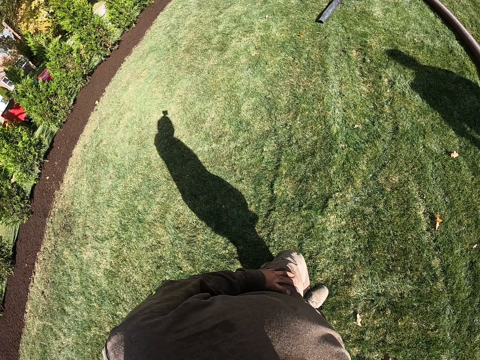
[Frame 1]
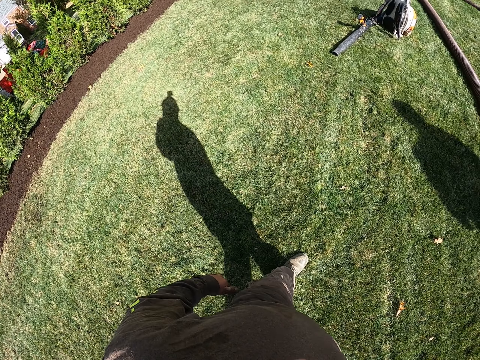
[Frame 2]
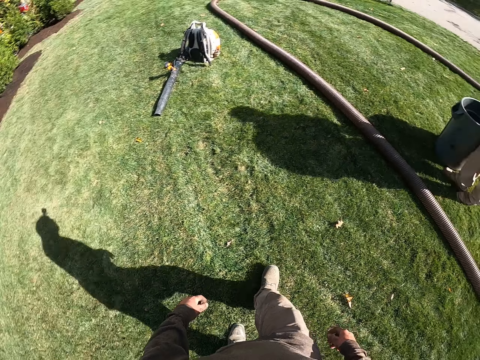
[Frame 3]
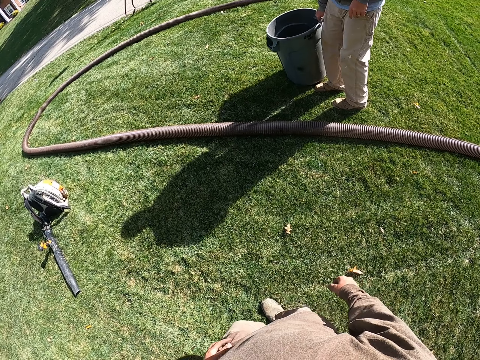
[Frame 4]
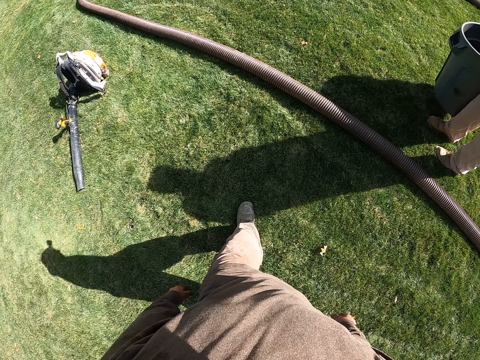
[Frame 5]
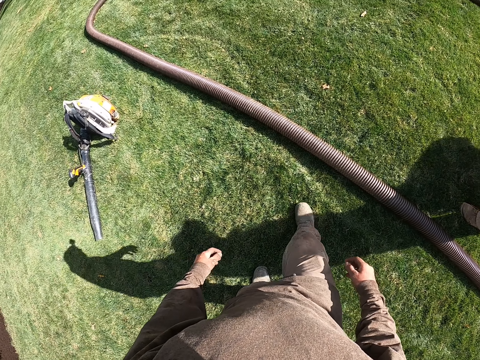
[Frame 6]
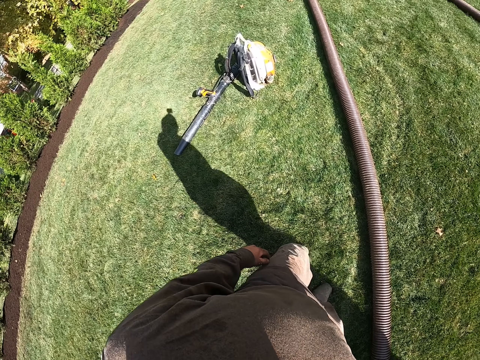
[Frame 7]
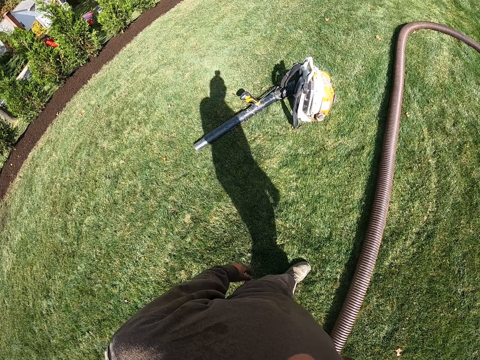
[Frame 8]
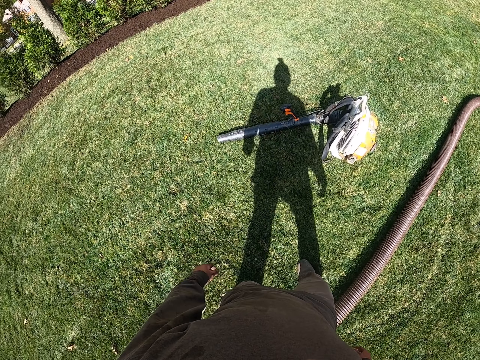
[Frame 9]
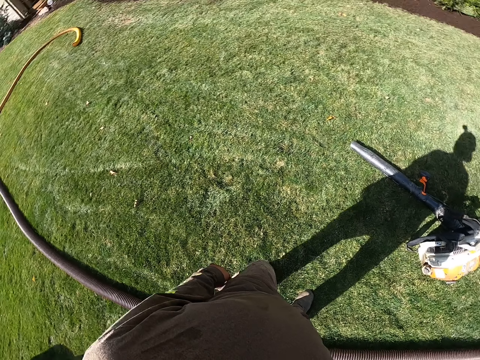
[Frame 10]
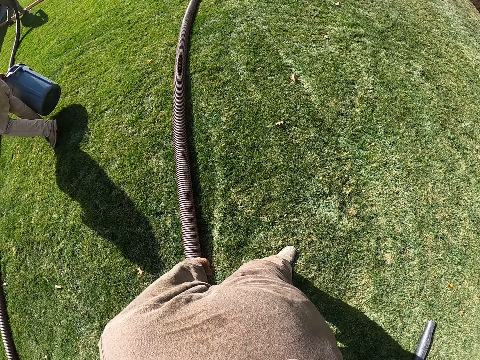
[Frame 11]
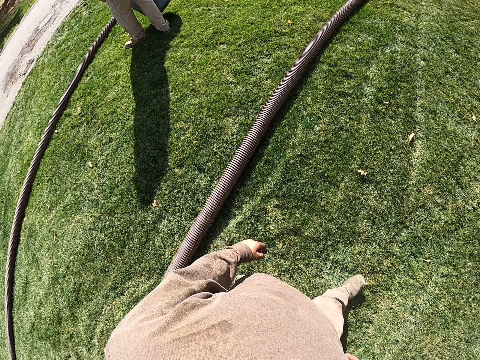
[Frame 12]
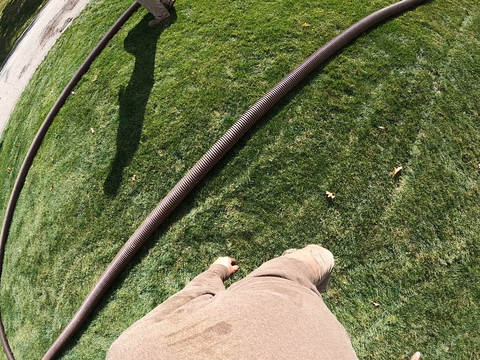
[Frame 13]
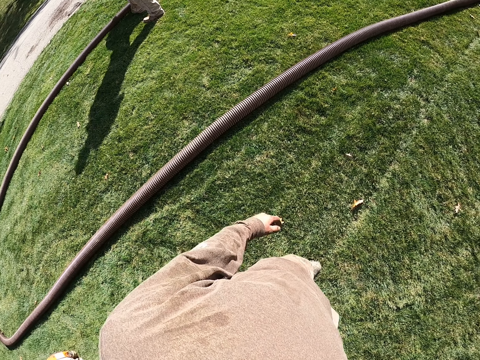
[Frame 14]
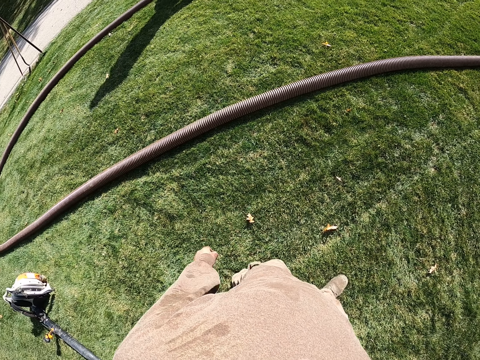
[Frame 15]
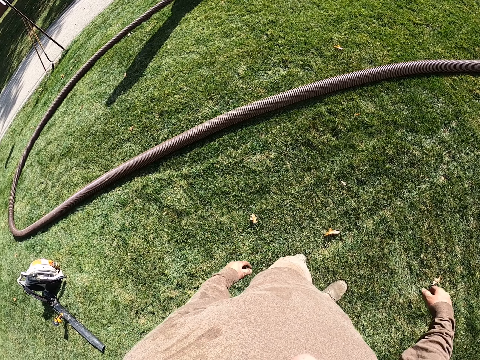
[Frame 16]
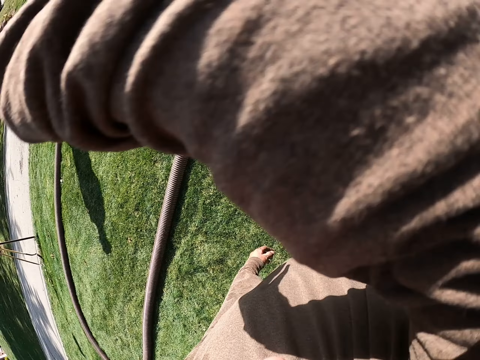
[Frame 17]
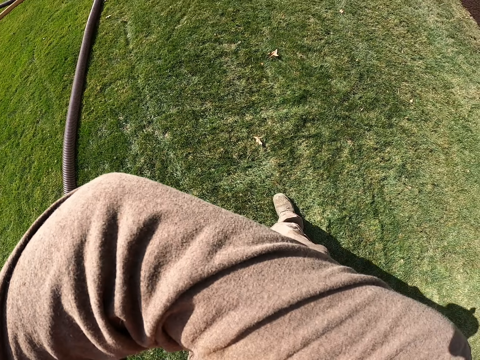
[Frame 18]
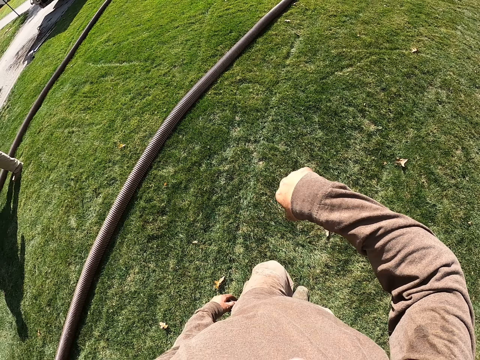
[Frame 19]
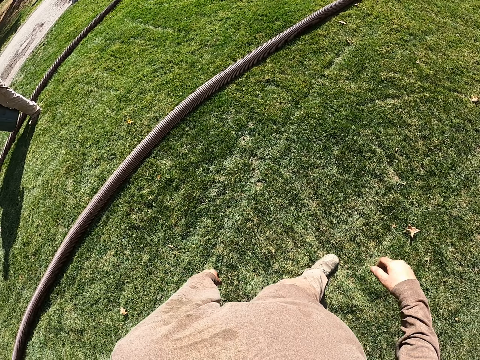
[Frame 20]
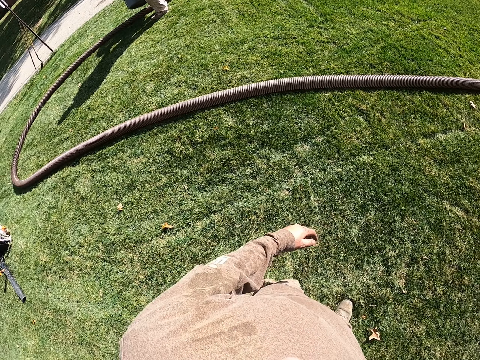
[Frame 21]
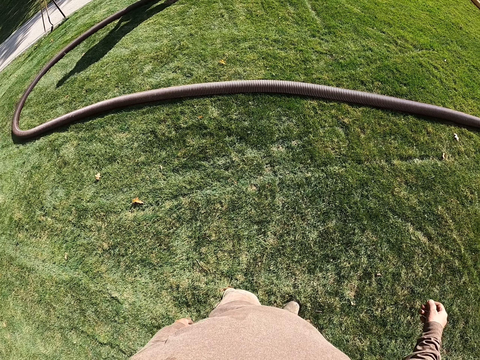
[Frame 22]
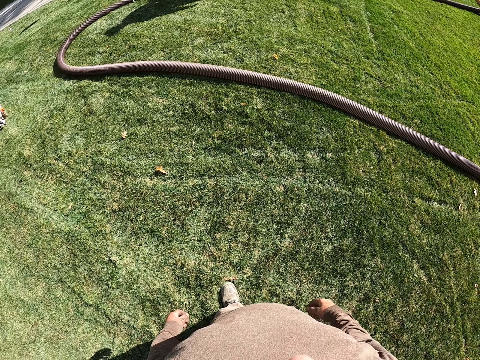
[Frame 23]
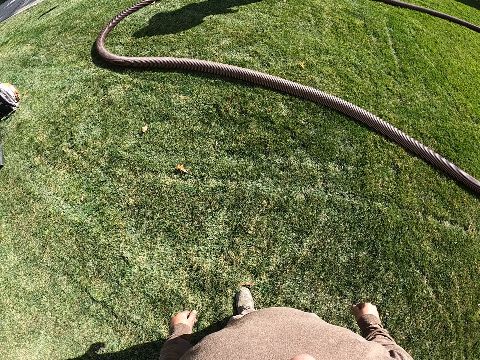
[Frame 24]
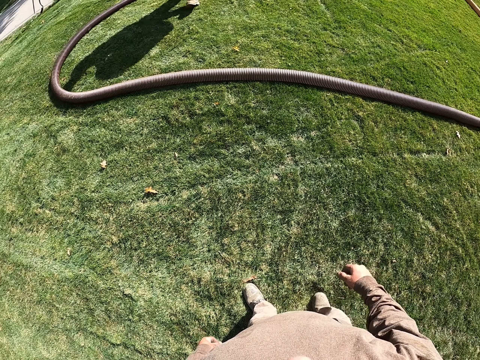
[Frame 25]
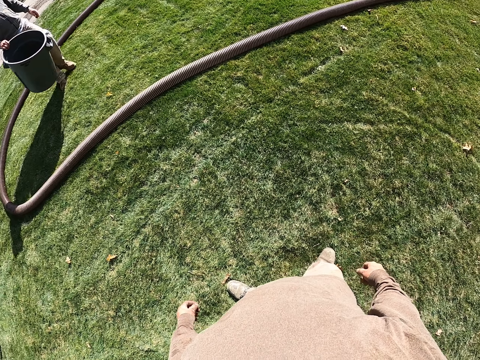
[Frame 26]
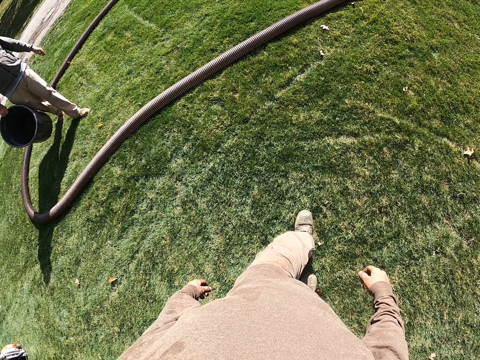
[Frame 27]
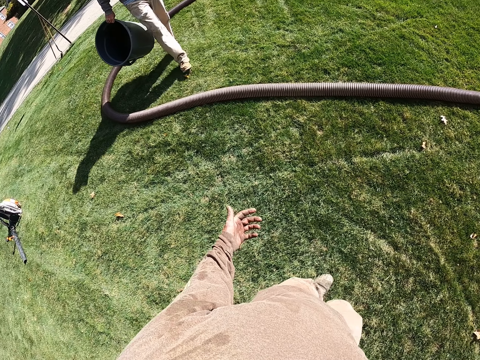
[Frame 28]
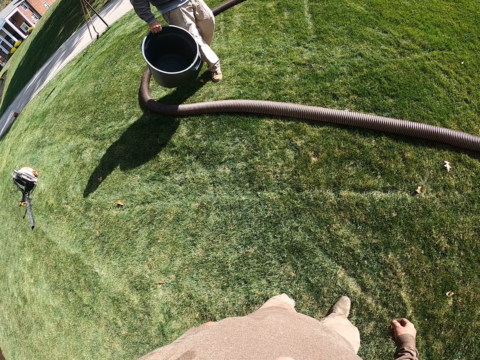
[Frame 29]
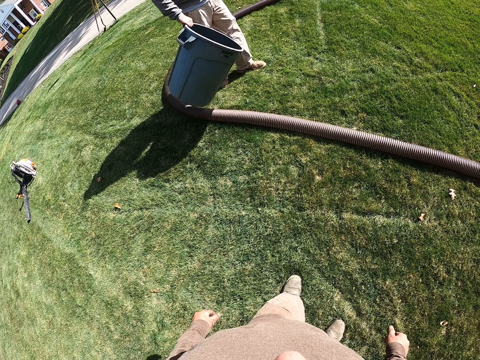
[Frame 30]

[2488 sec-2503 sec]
The camera wearer stretches his hands. He lifts a hand up. He walks around. He looks around.

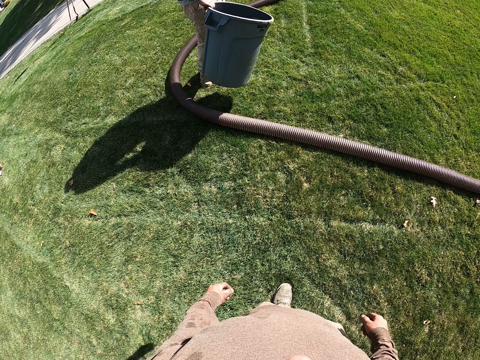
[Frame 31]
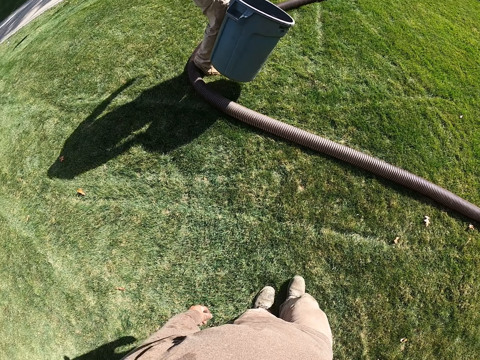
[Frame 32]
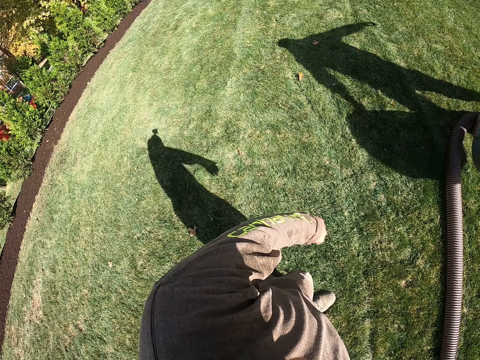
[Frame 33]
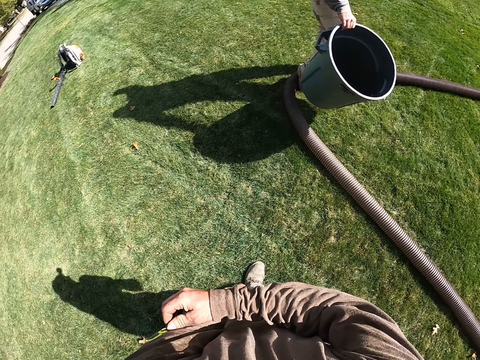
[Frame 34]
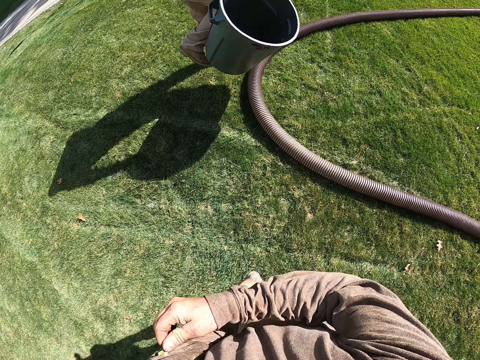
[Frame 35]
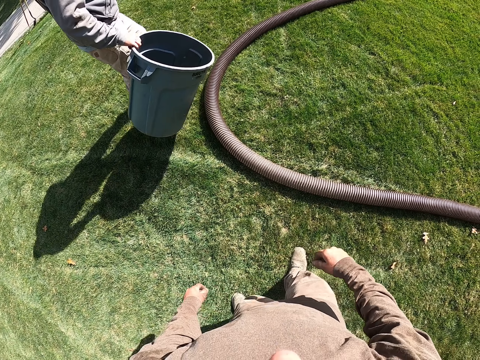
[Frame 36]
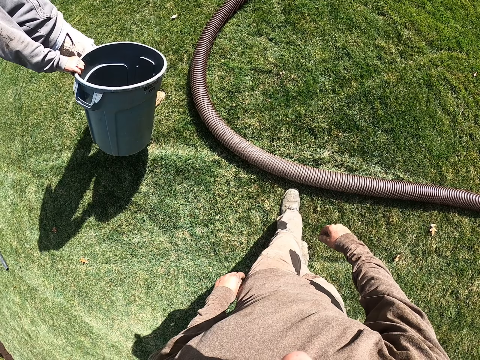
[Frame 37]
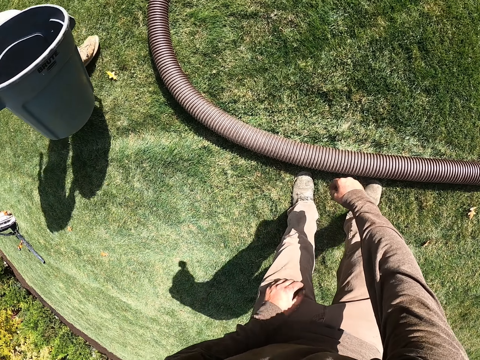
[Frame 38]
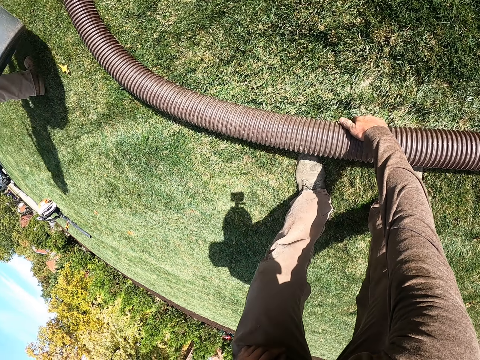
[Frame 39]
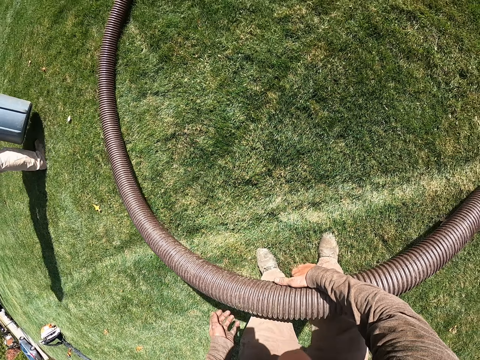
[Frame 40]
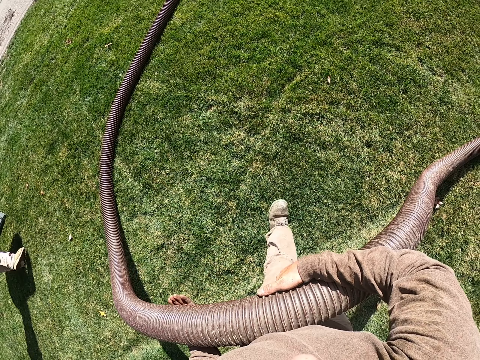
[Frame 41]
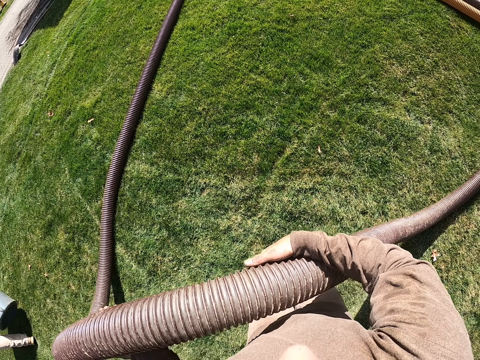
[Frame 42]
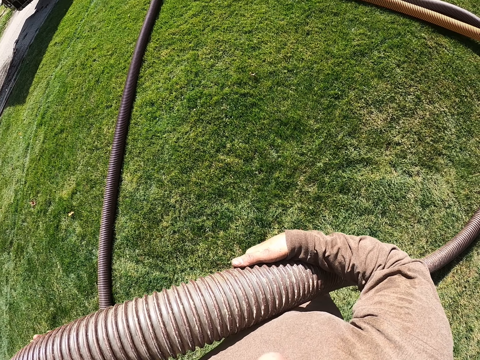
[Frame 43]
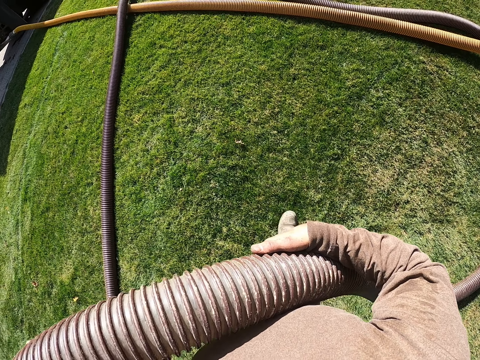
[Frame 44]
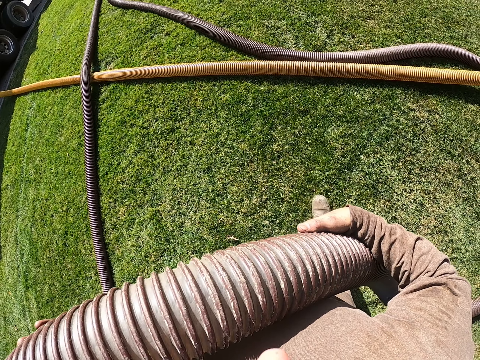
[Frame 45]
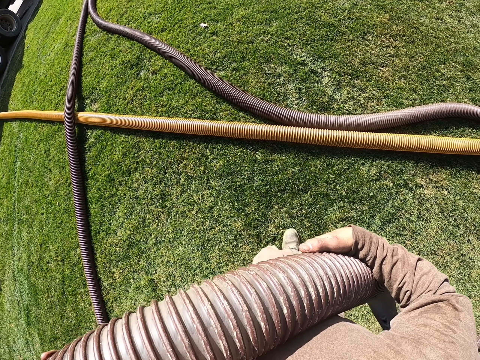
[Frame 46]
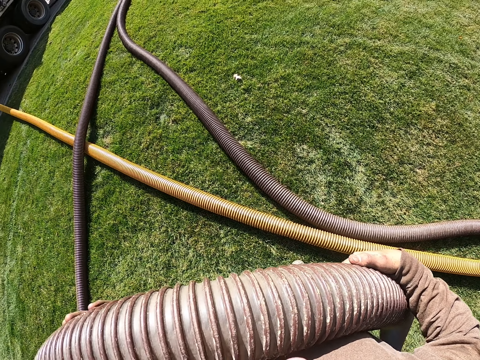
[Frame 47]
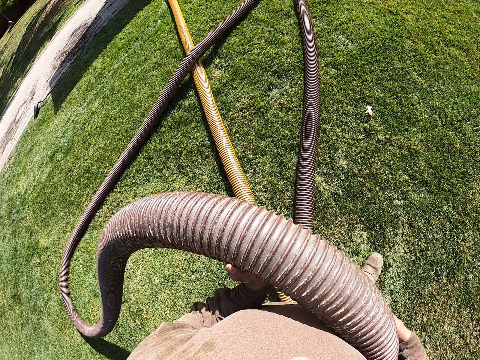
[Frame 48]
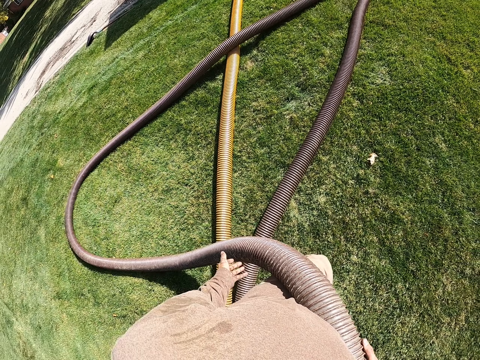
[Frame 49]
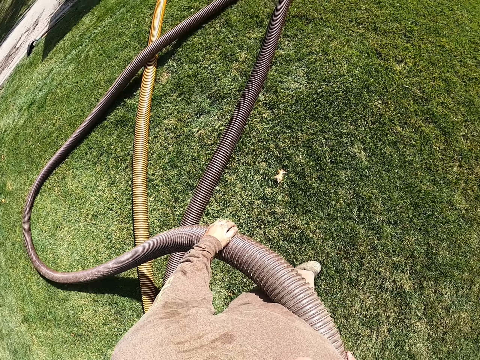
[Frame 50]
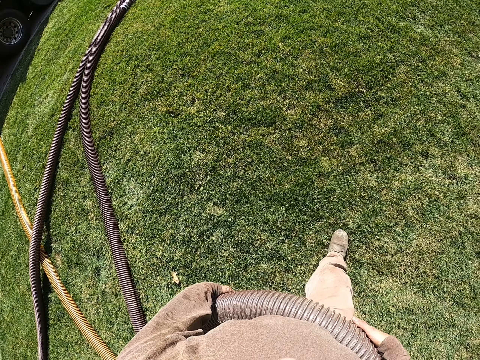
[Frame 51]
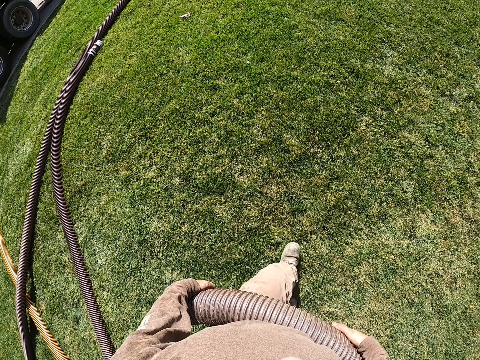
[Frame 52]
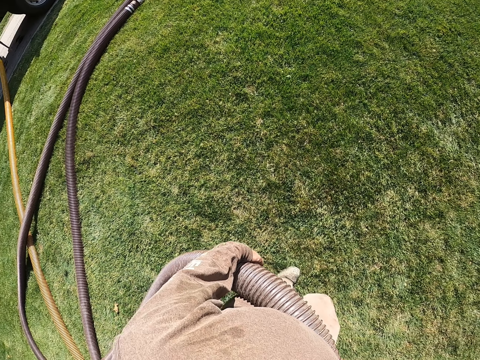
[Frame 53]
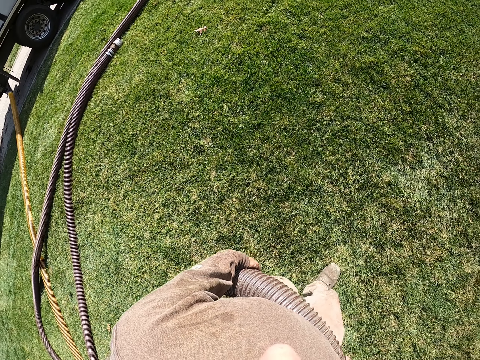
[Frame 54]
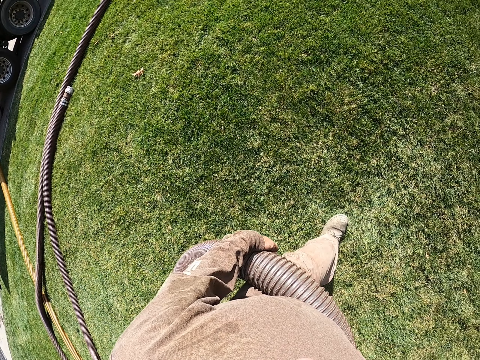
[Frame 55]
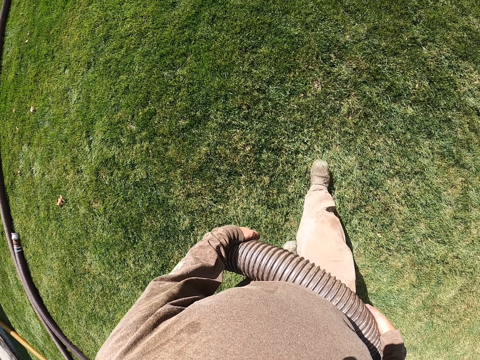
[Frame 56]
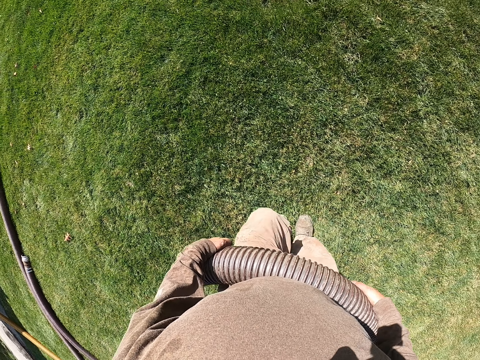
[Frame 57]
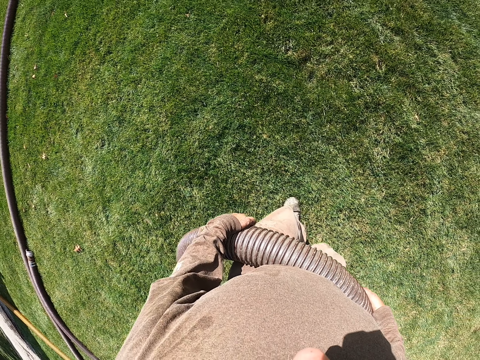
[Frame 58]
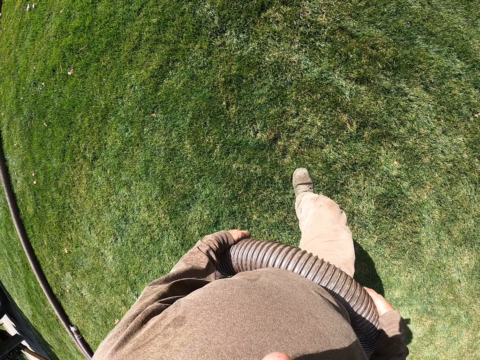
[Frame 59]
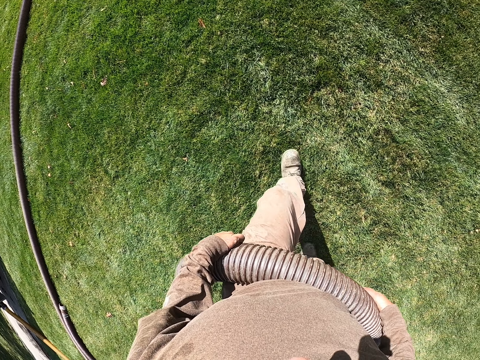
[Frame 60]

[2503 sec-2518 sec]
The camera wearer scratches his body. He picks up the dust extractor hose or pipe from the ground. He walks around. He walks while holding the pipe.
